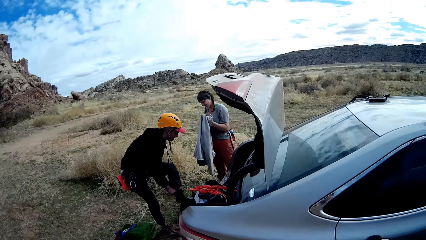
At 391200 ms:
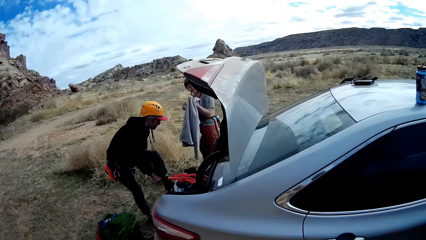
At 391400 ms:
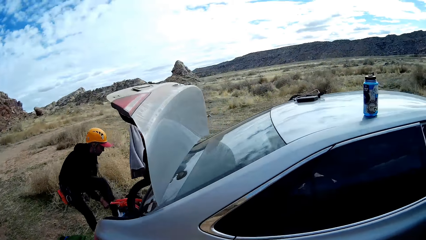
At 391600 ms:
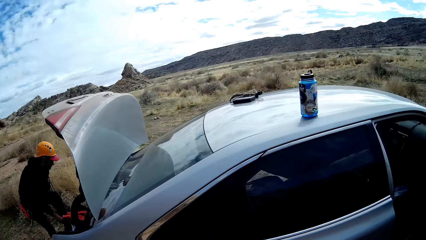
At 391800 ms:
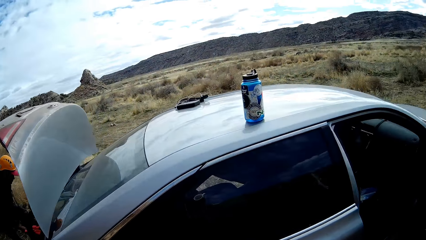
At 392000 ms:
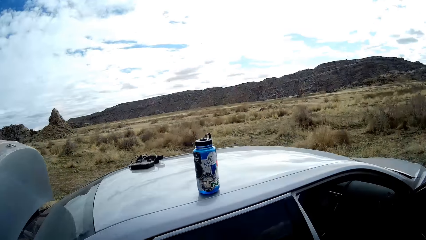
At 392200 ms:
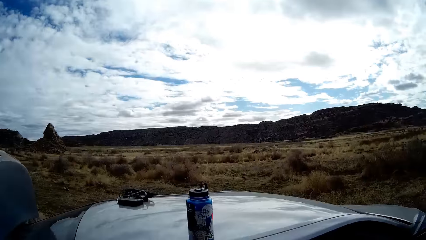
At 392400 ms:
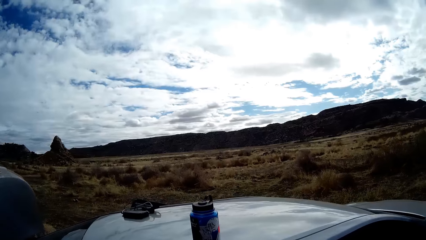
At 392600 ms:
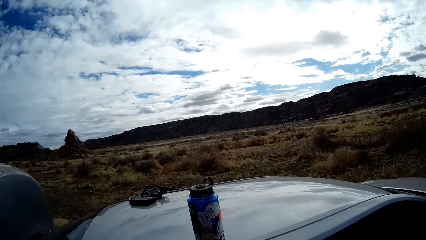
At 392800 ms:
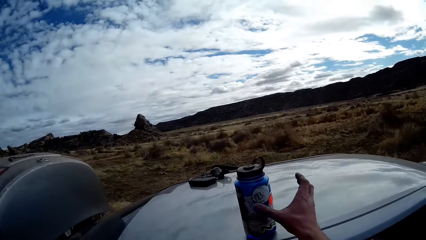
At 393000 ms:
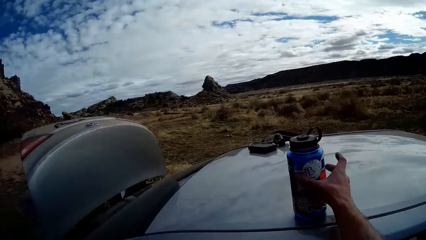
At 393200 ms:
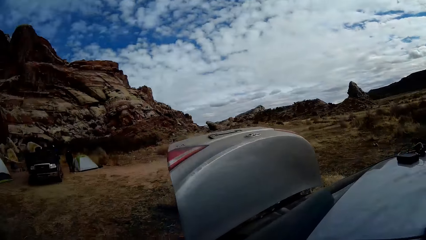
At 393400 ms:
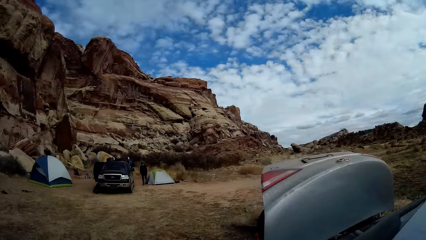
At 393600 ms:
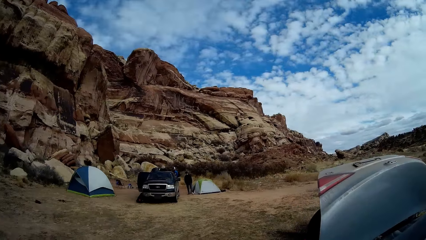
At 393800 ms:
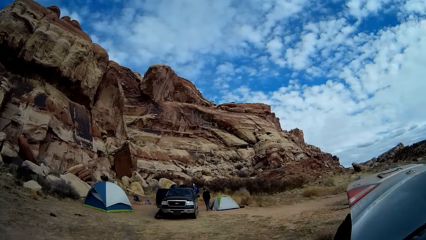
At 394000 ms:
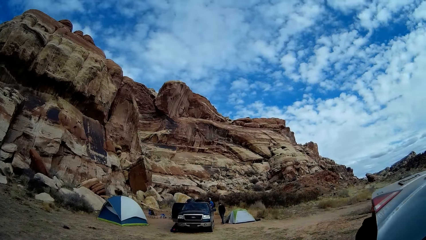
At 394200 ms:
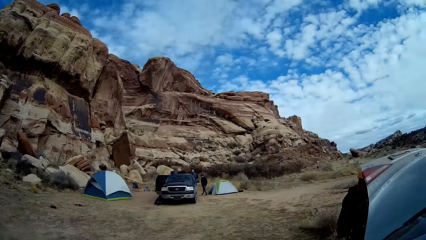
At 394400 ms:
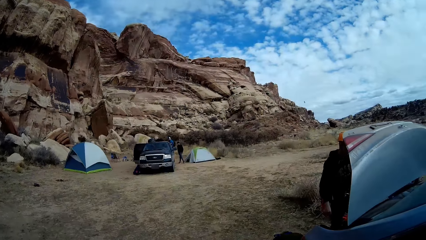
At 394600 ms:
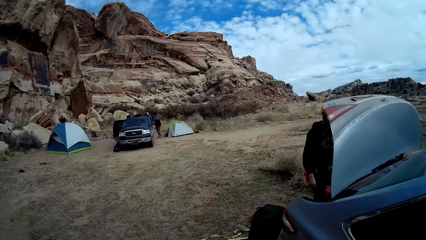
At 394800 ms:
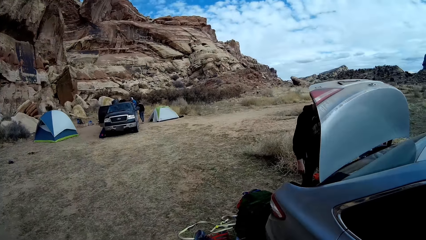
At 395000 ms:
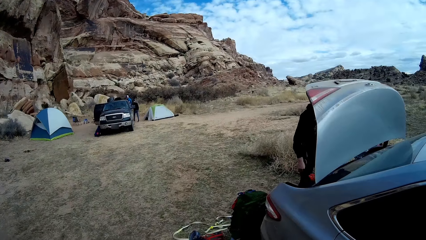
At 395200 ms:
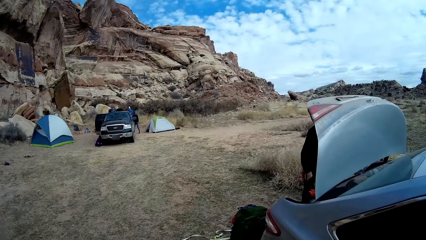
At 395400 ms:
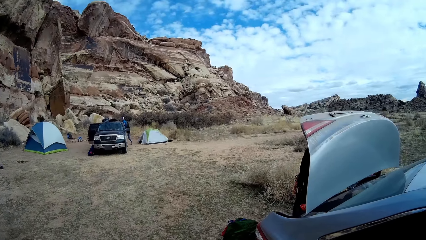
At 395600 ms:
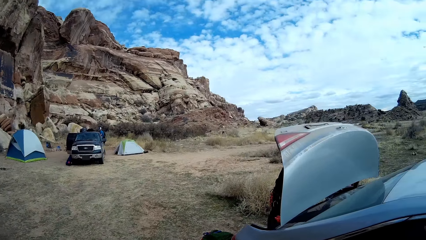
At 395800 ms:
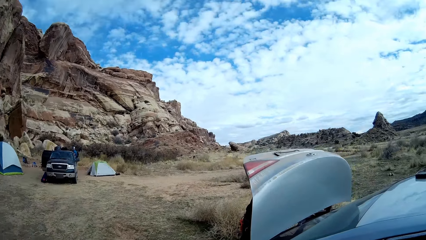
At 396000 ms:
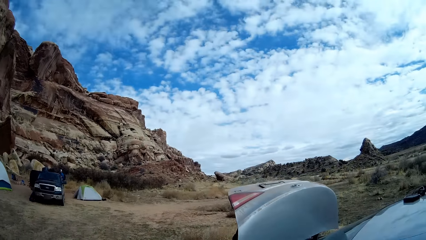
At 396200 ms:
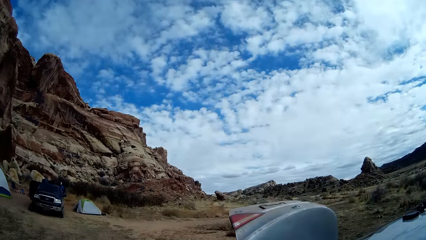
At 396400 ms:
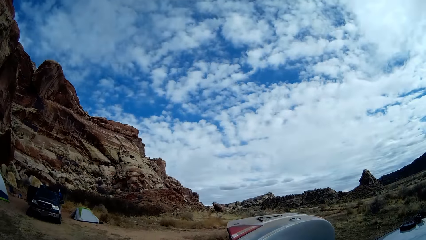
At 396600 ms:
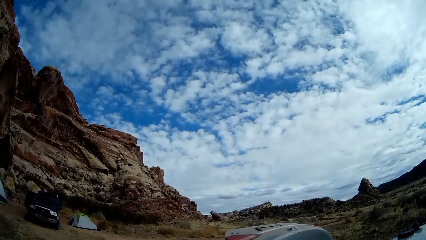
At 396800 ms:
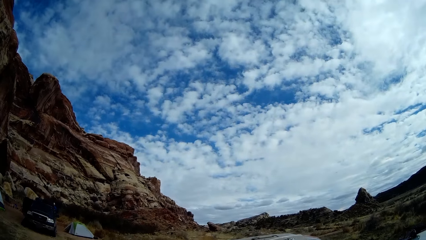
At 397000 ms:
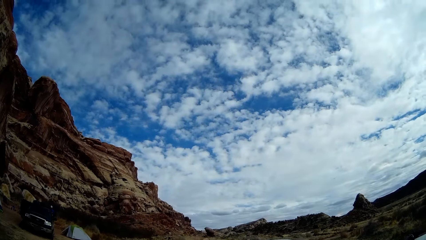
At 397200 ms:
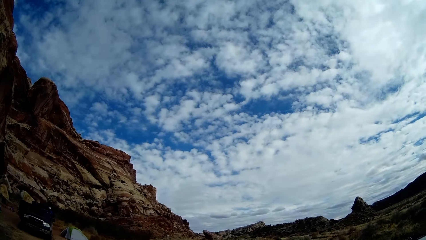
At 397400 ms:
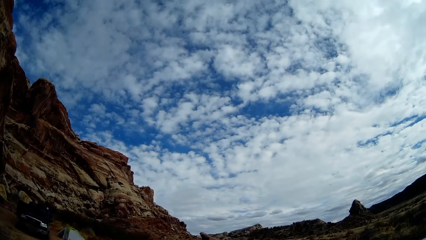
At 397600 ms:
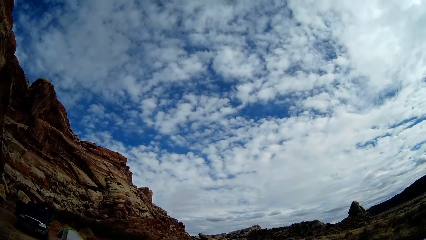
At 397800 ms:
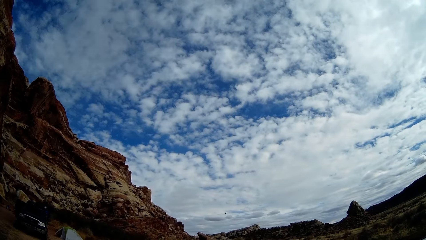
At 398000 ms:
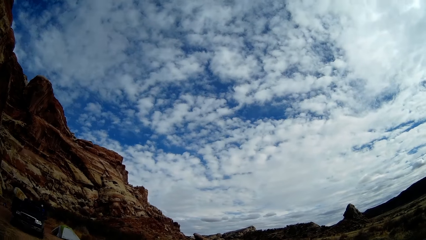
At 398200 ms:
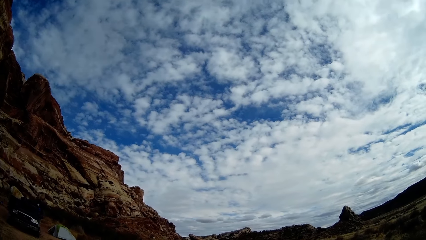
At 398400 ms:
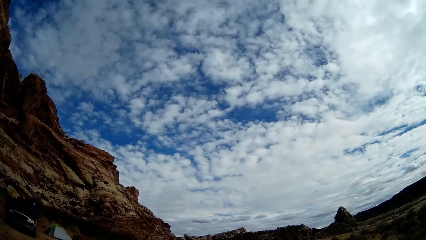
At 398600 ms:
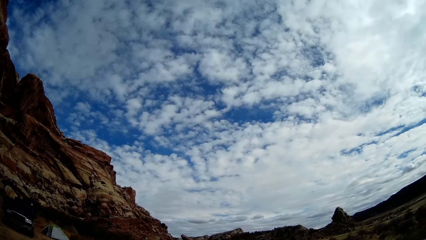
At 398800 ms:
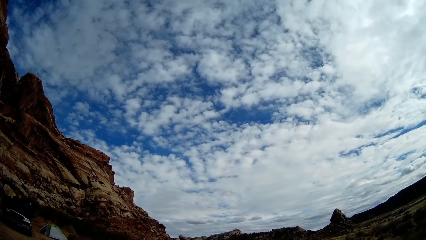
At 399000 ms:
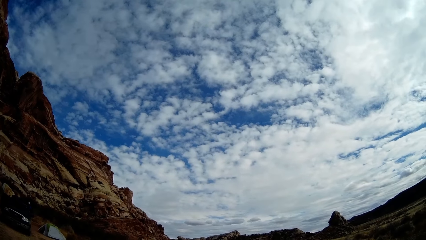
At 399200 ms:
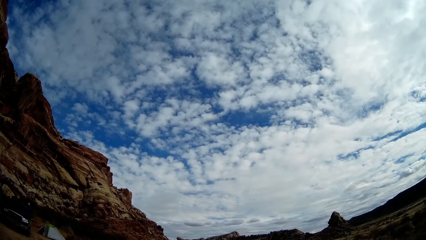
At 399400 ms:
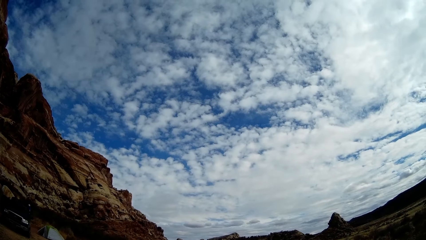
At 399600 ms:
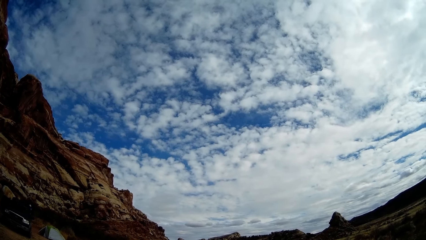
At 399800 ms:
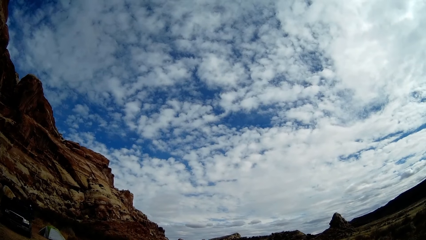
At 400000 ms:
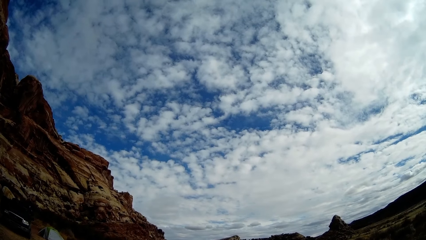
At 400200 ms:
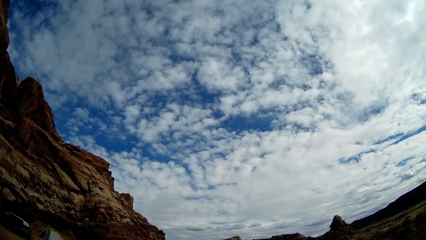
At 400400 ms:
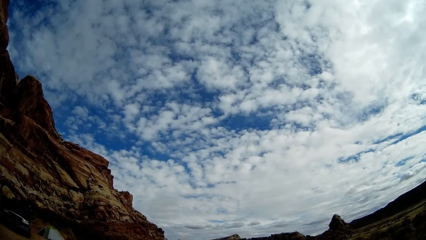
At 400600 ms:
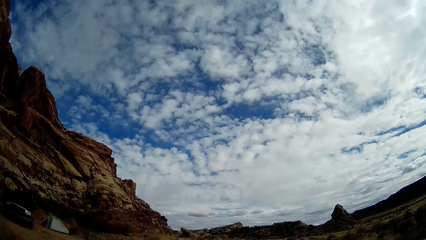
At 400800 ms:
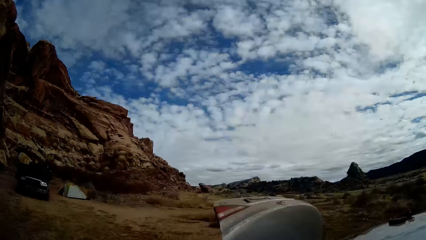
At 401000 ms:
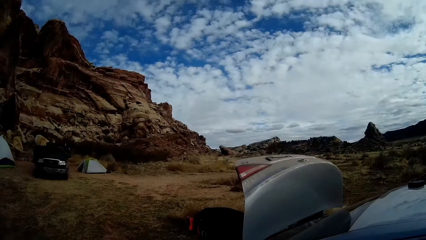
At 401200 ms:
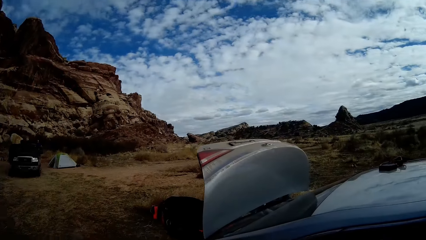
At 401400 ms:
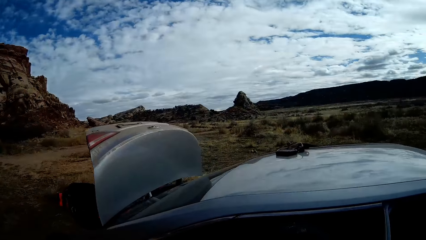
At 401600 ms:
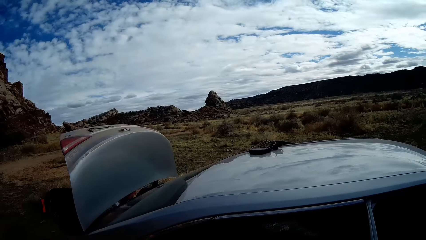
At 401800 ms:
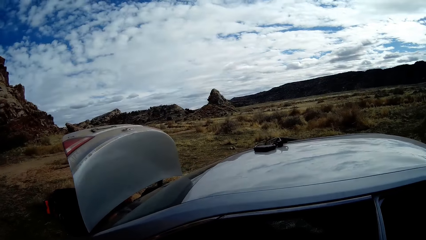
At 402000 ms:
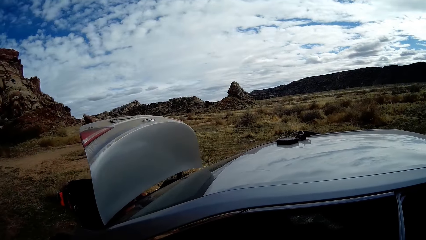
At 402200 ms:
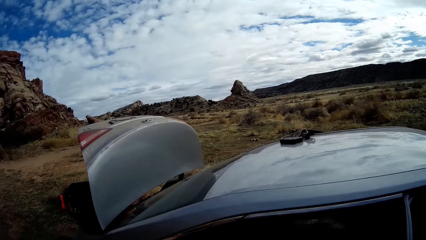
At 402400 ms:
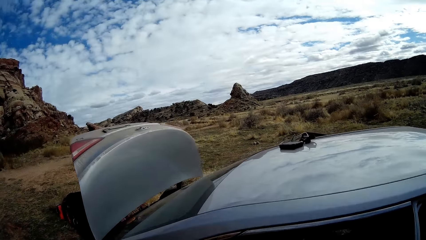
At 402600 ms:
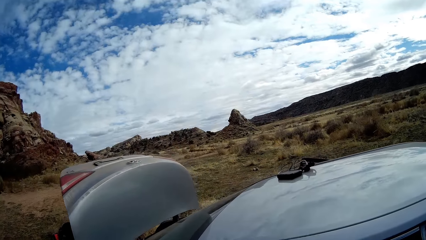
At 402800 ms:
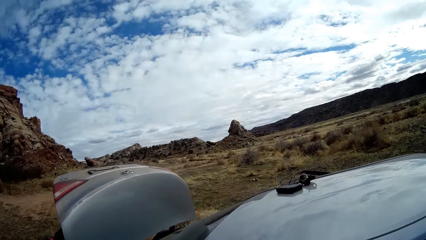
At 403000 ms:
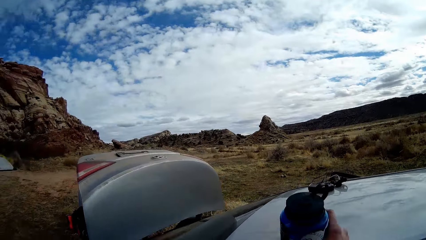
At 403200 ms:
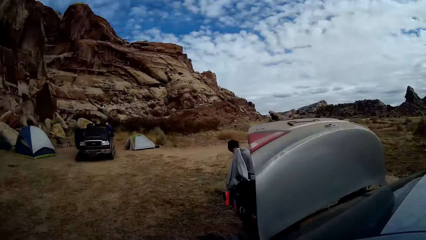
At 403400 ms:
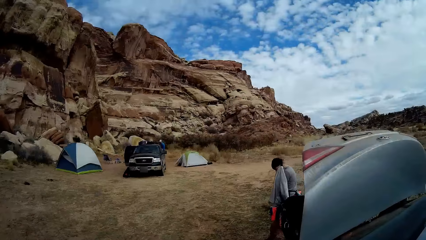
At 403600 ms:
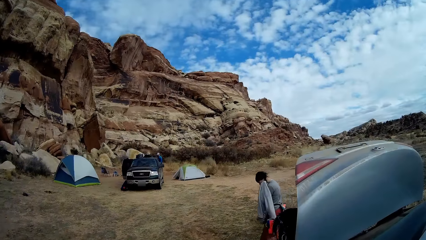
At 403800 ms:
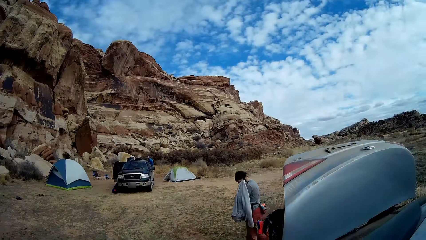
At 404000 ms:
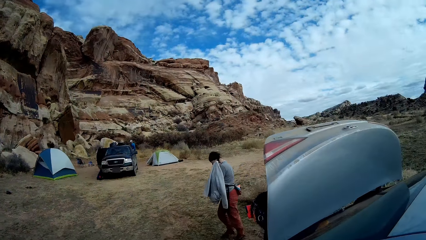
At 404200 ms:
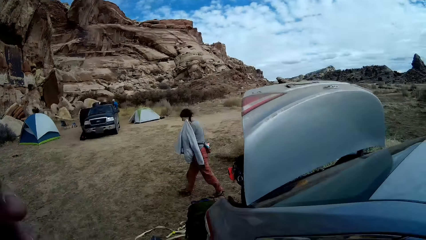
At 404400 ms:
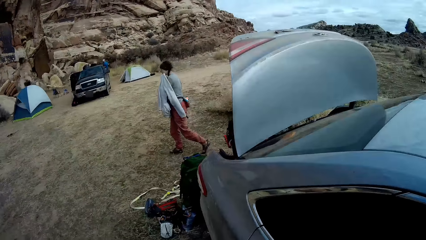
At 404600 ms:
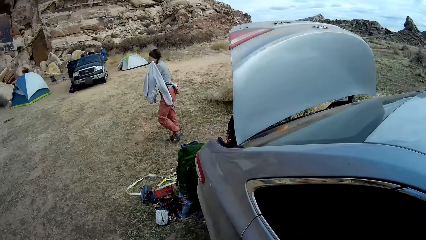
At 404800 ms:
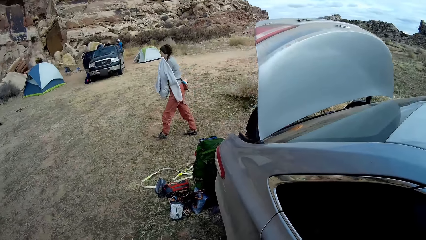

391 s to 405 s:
The camera wearer picks a bottle from the top of the car with his right hand. He looks at the clouds.
